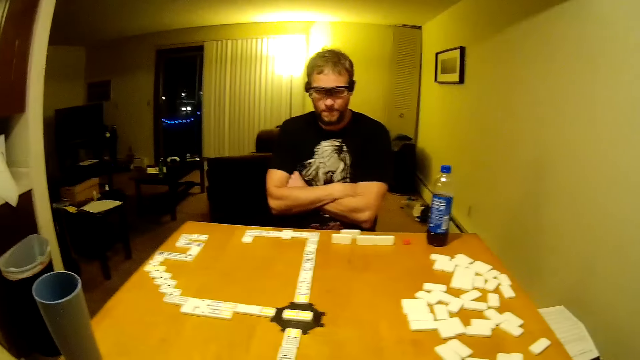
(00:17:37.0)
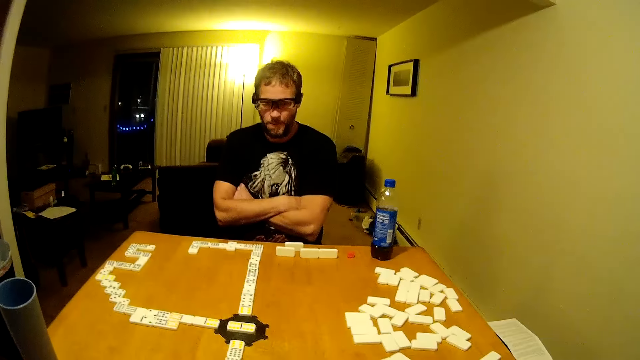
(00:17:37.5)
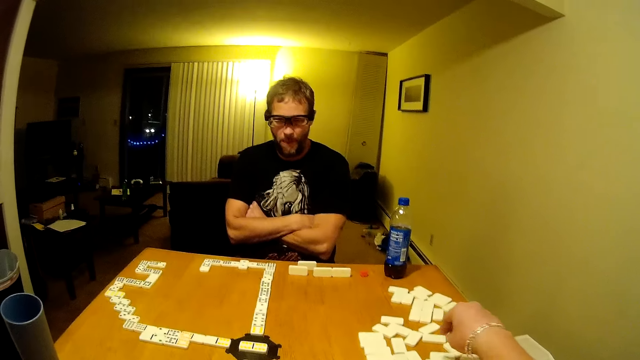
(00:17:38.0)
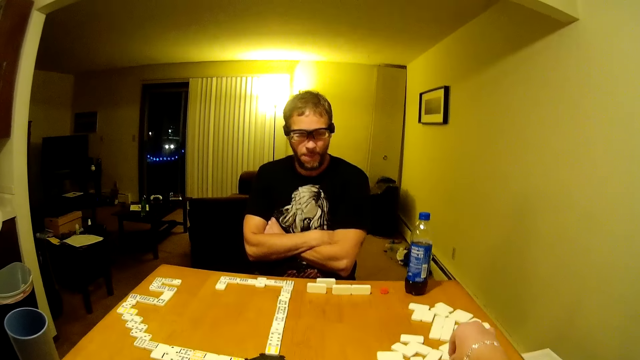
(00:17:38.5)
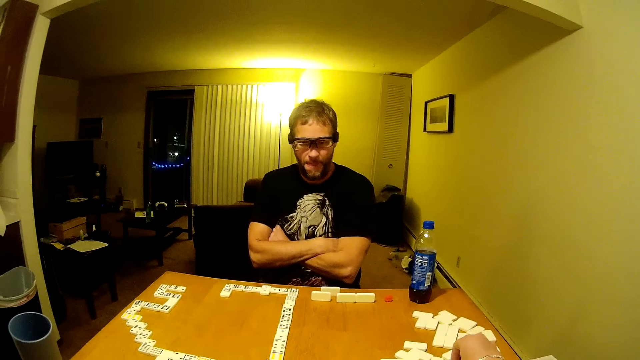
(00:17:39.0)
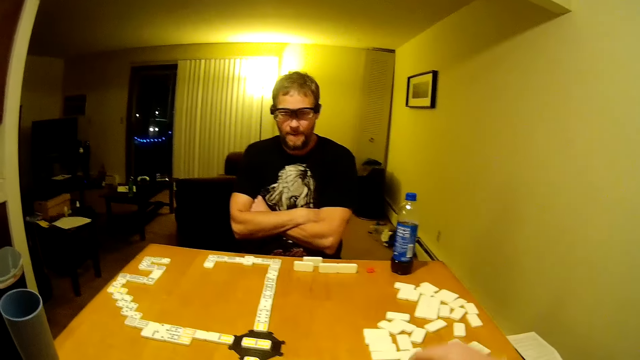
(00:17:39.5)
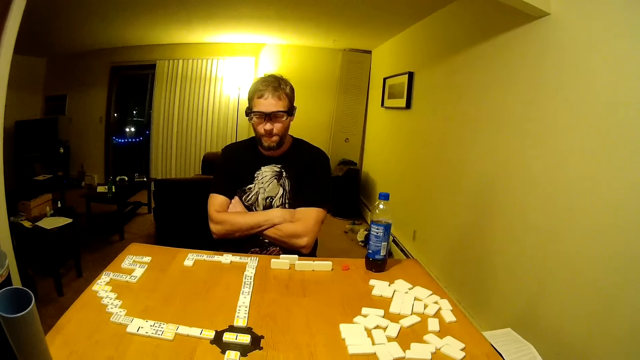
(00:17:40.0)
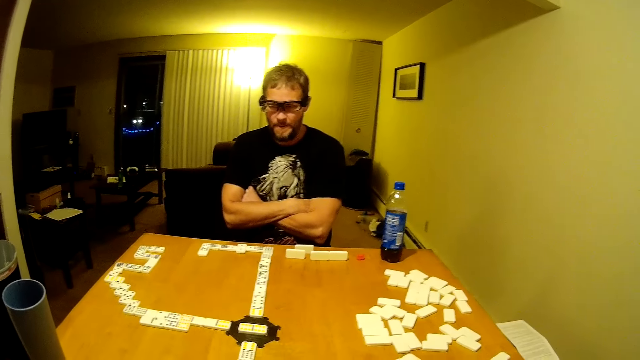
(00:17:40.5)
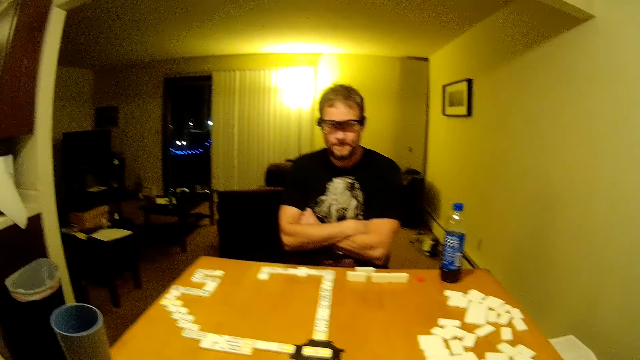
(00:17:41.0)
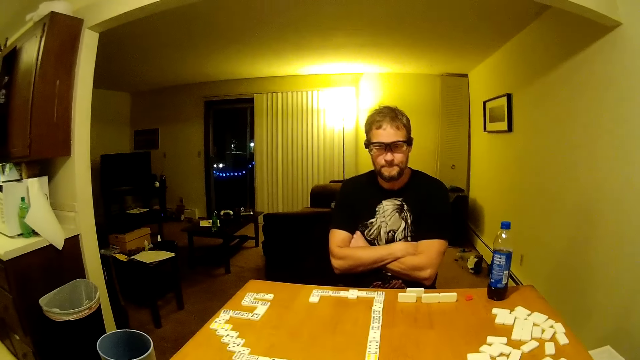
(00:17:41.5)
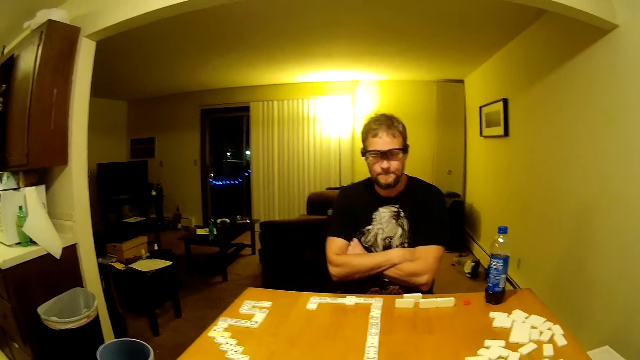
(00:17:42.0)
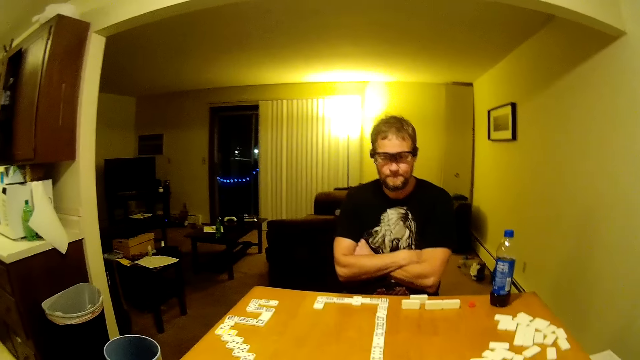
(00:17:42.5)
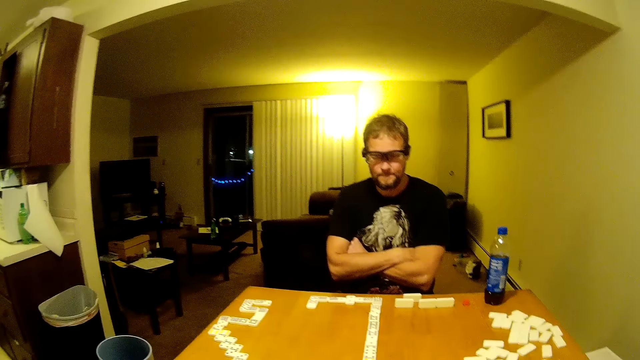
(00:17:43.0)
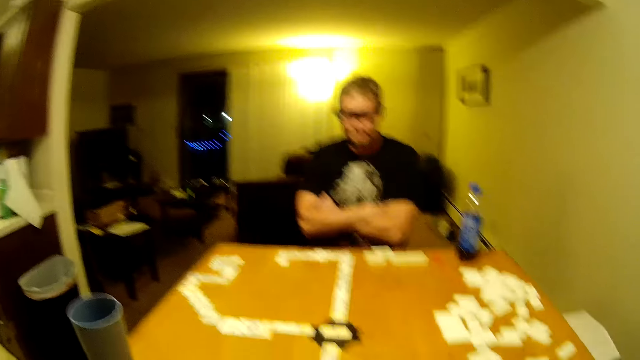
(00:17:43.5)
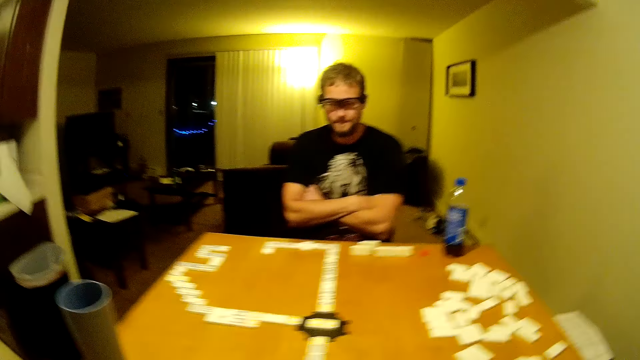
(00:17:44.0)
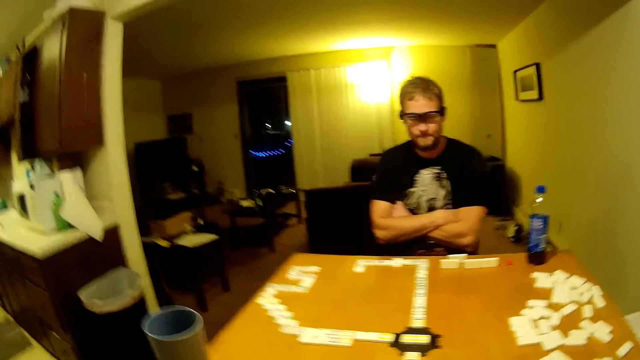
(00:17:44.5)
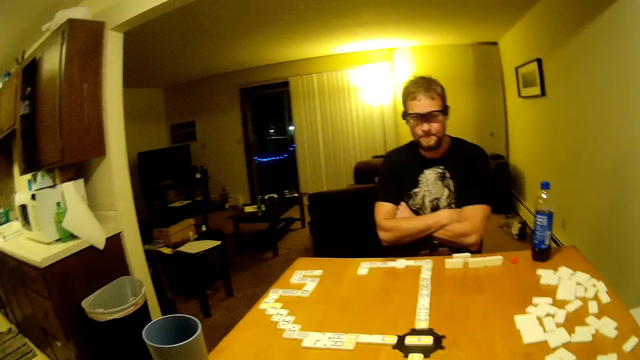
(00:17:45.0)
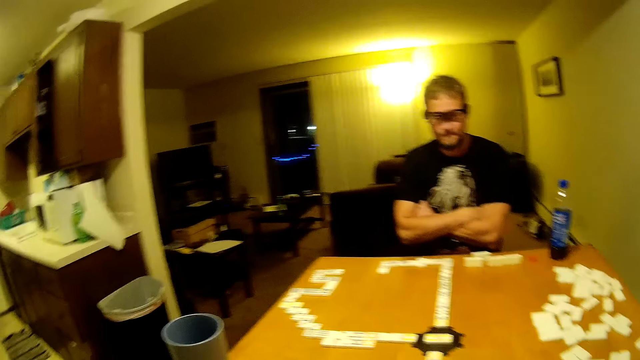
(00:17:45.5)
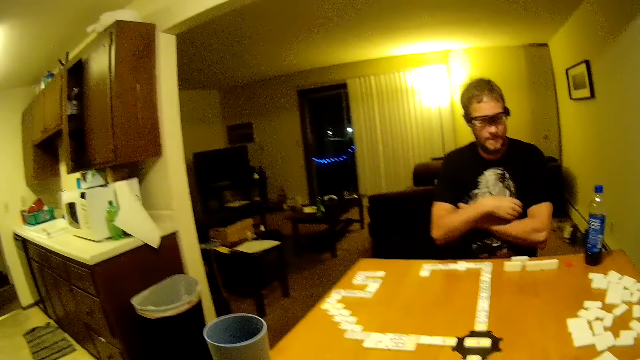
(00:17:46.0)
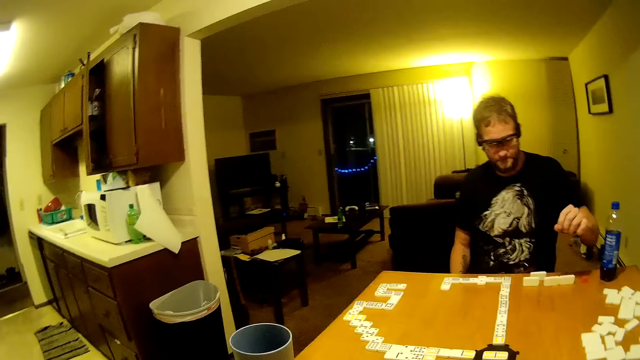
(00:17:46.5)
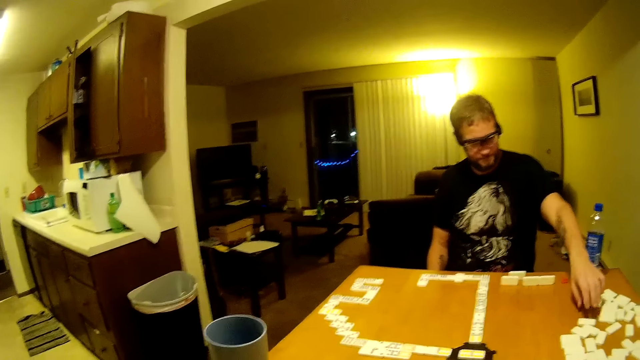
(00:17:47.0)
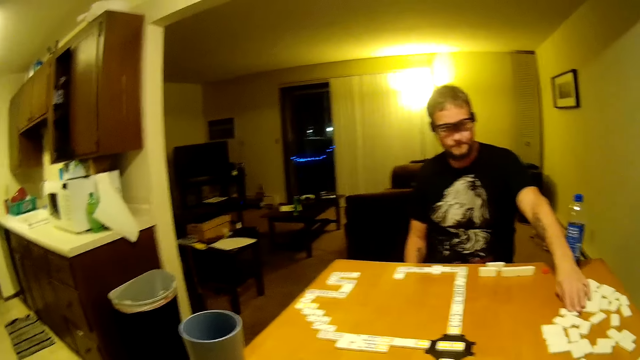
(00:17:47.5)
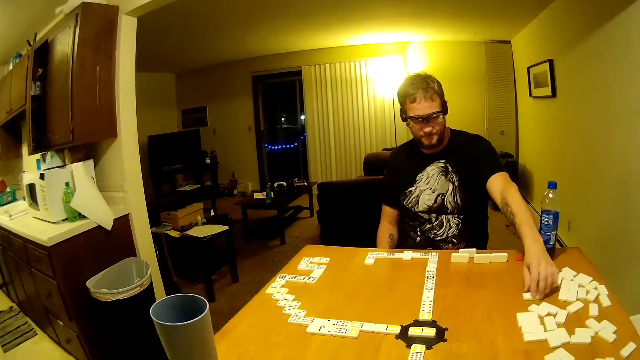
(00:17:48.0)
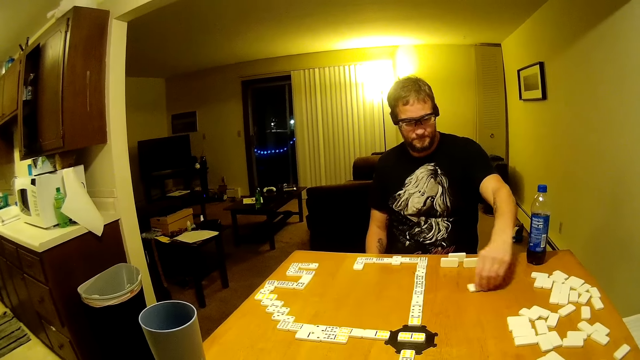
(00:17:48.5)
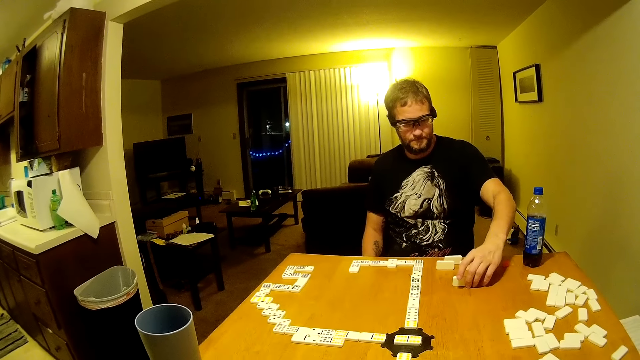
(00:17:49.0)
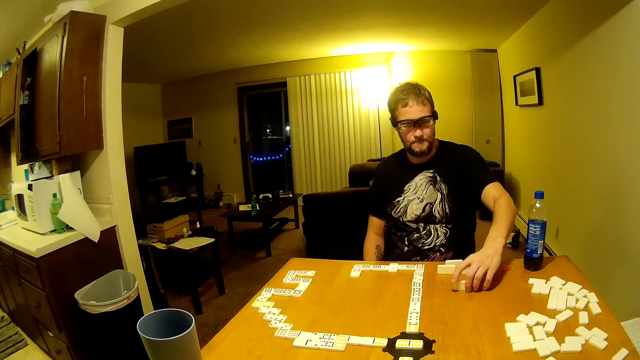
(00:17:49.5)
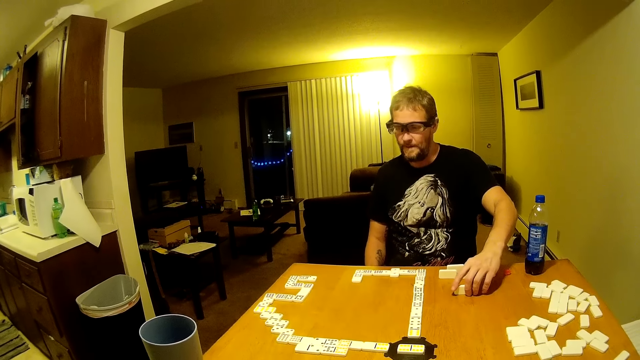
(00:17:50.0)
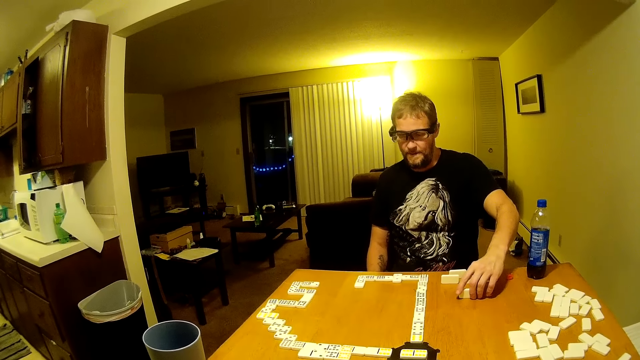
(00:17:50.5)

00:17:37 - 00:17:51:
The camera wearer picks a domino from the table. They place the domino on the table. They look around the table. A man drags a domino piece on the table. The man looks at the domino piece.

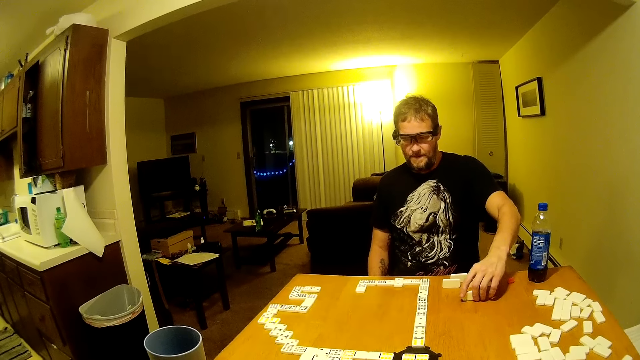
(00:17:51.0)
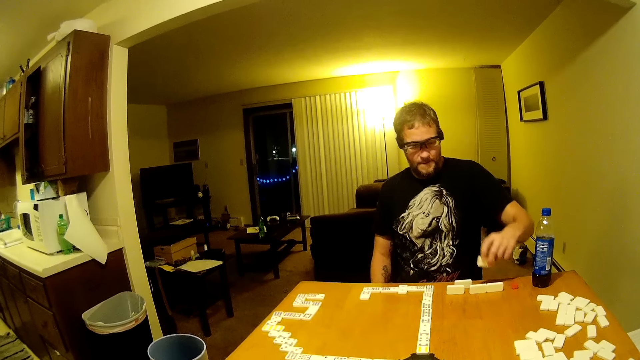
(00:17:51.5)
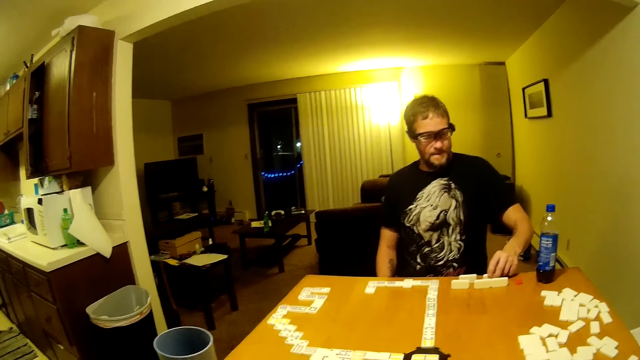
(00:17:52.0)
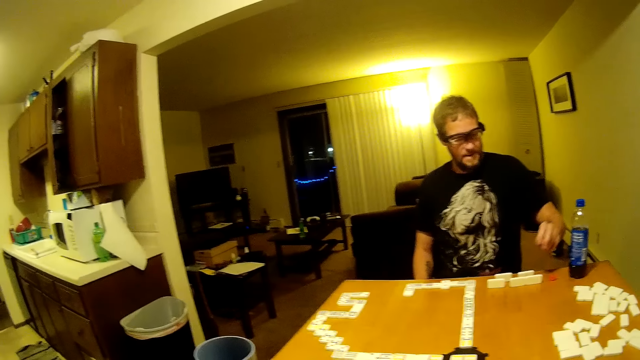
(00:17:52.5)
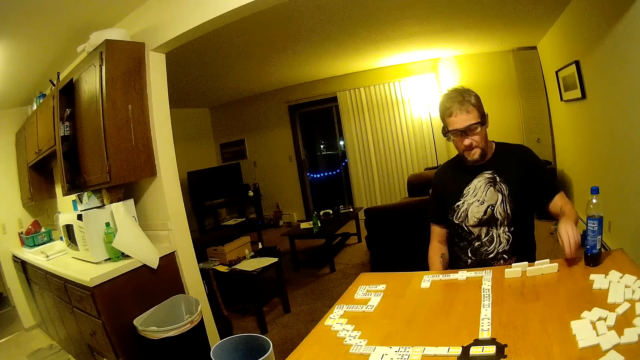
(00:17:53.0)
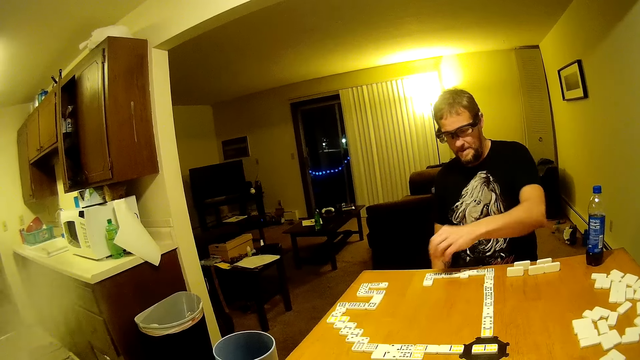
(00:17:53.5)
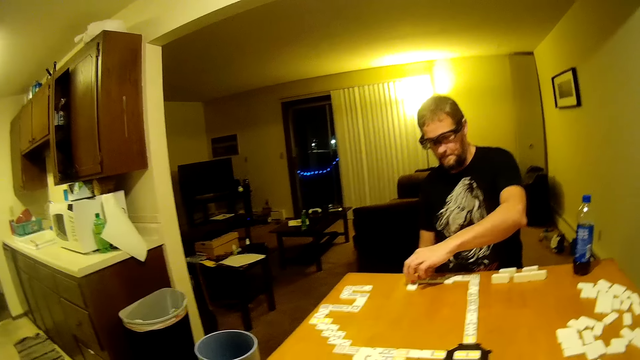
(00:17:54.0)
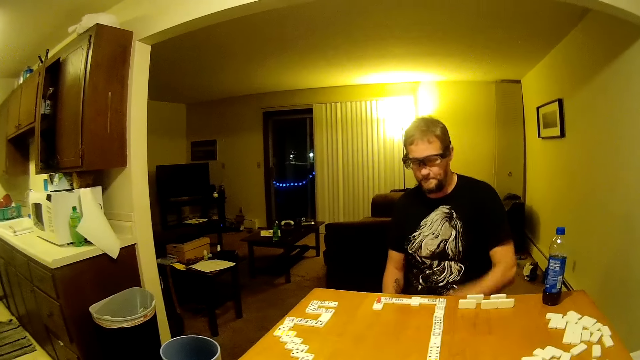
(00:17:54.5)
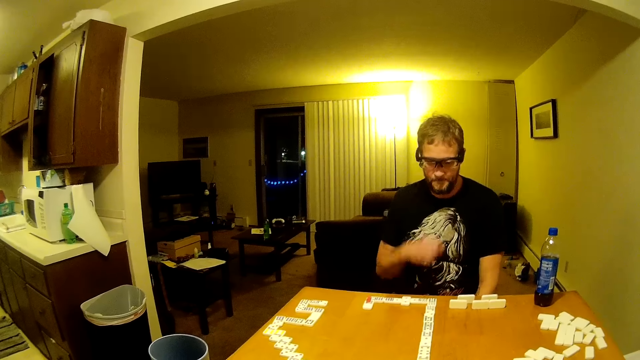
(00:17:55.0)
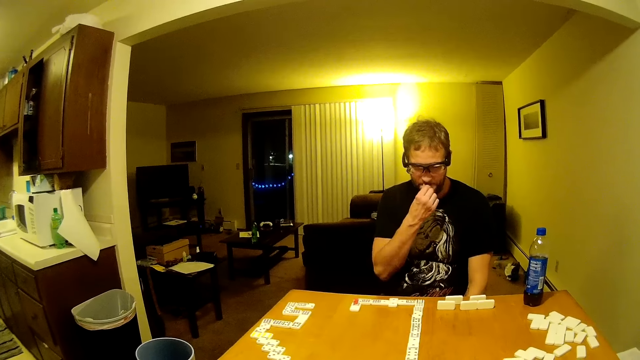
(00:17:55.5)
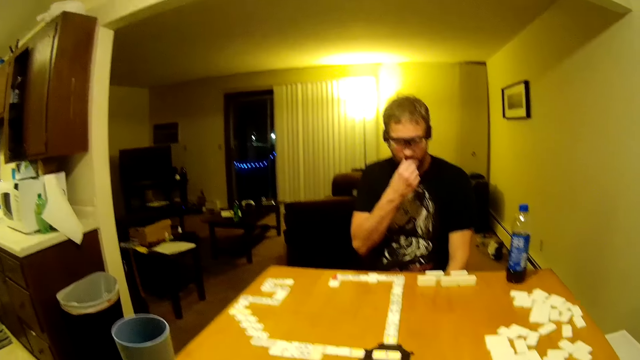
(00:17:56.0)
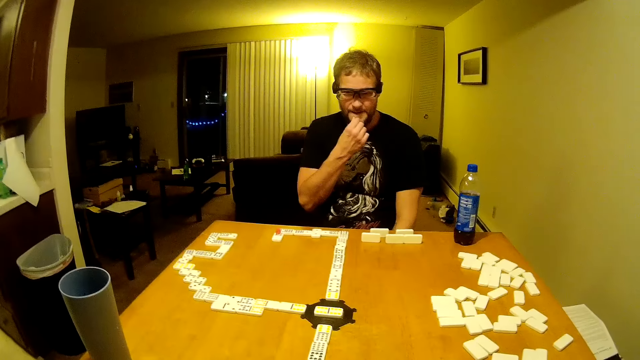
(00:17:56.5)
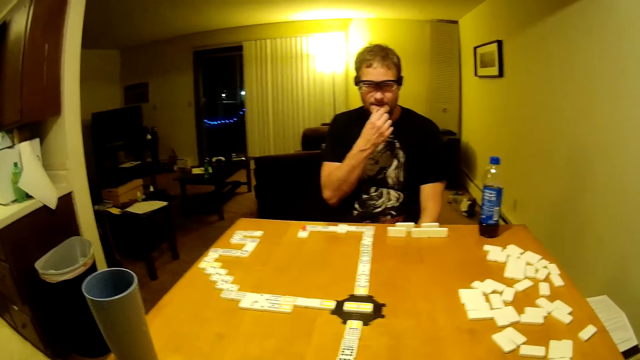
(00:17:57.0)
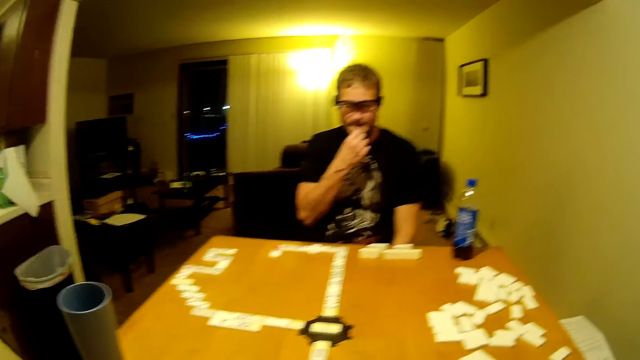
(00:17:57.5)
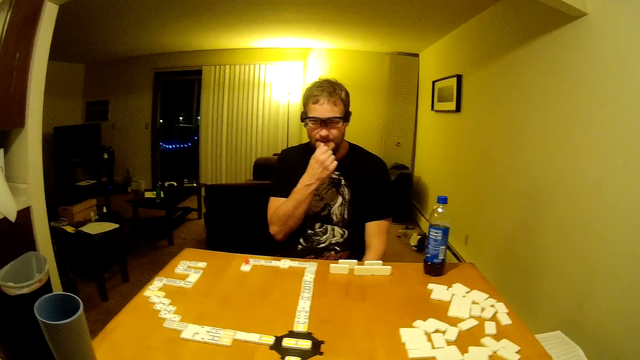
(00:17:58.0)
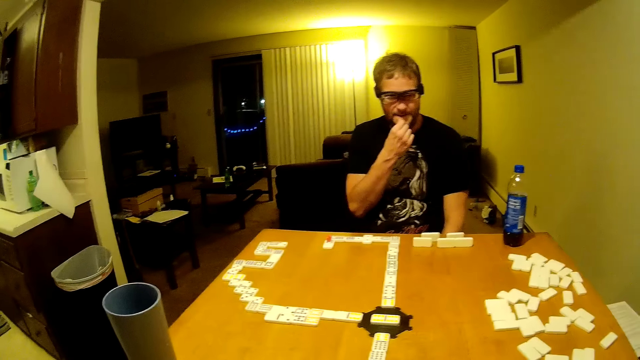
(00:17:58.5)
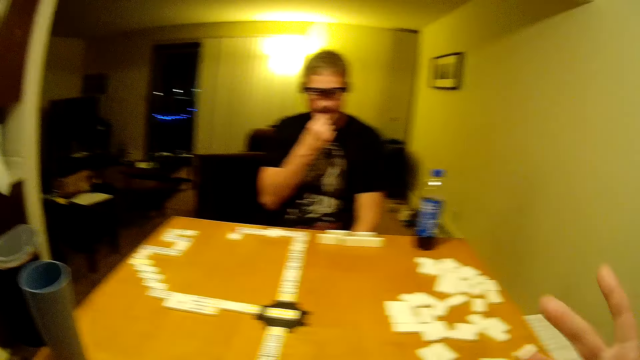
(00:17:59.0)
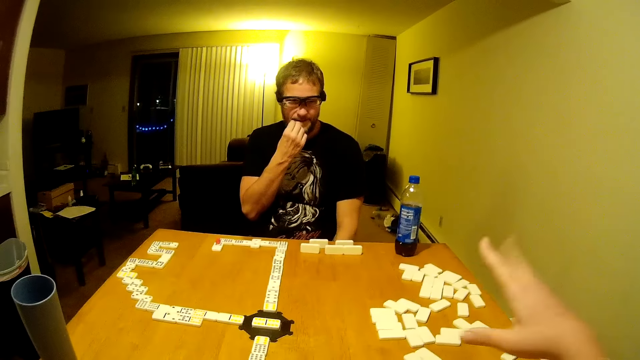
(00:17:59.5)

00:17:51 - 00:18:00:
A man picks a domino piece. The man puts the domino piece on the table. The man picks something from the table. The man puts the object on the domino piece. The man touches his face. The camera wearer looks around. They move their hand.
